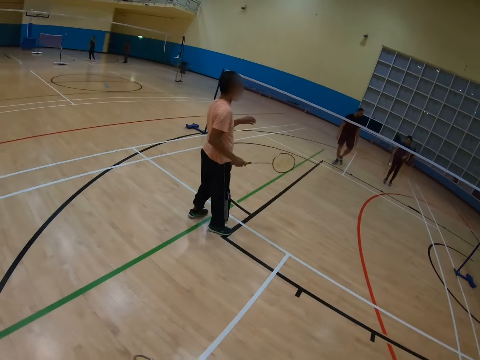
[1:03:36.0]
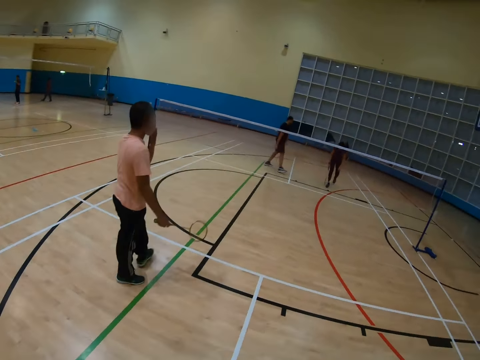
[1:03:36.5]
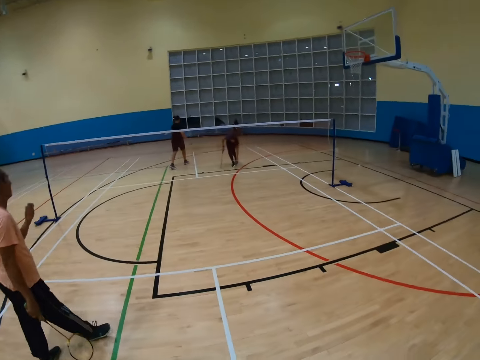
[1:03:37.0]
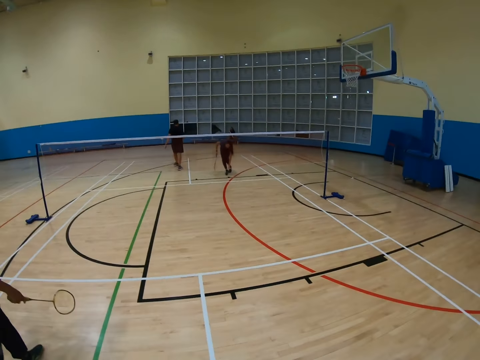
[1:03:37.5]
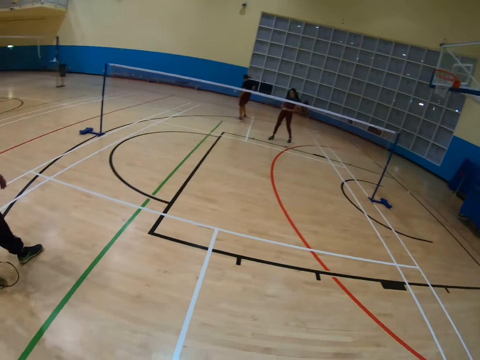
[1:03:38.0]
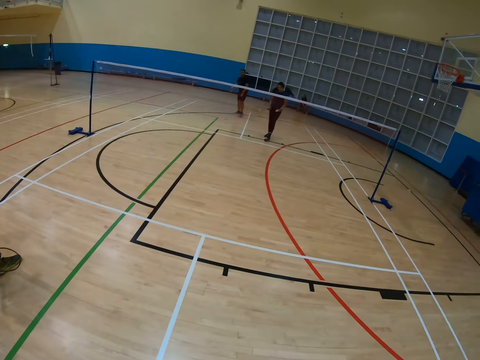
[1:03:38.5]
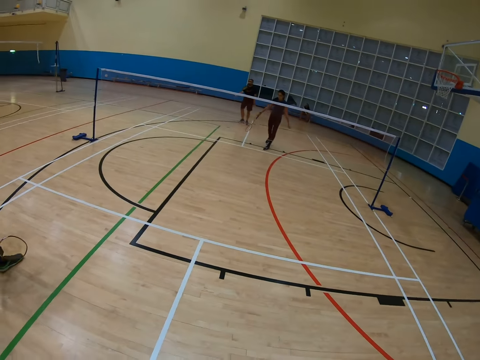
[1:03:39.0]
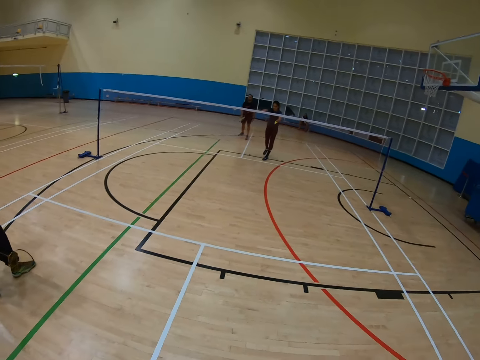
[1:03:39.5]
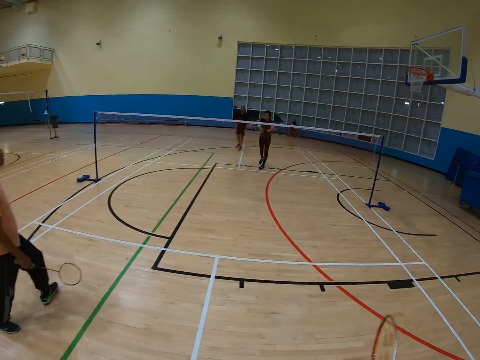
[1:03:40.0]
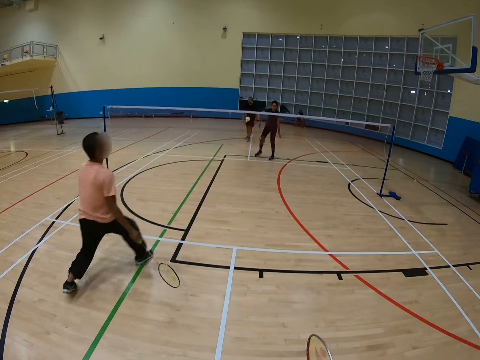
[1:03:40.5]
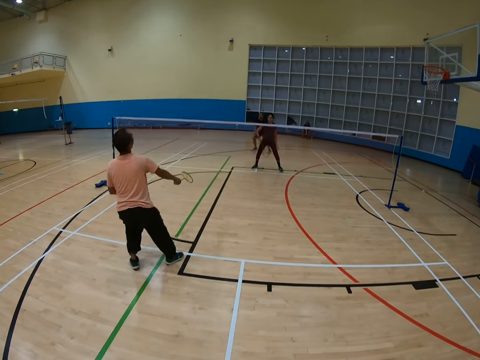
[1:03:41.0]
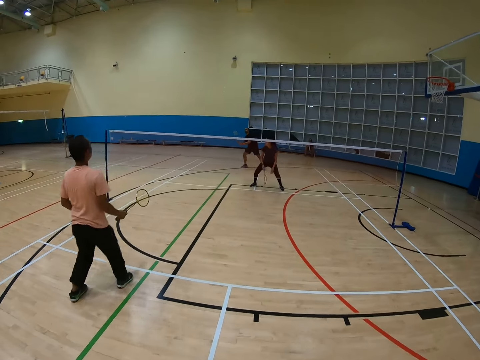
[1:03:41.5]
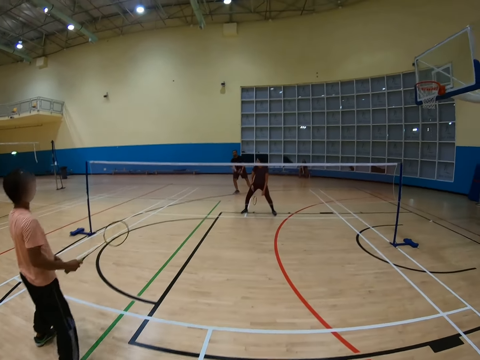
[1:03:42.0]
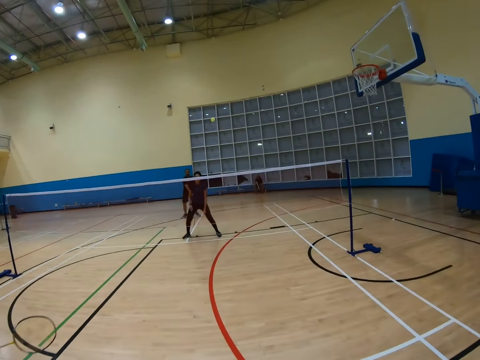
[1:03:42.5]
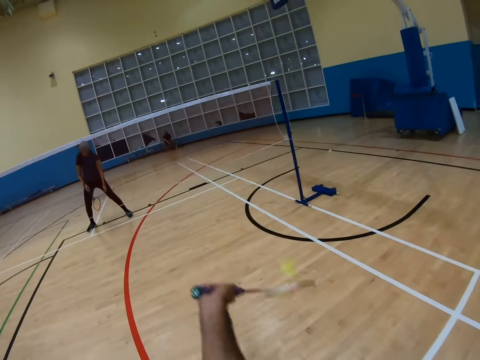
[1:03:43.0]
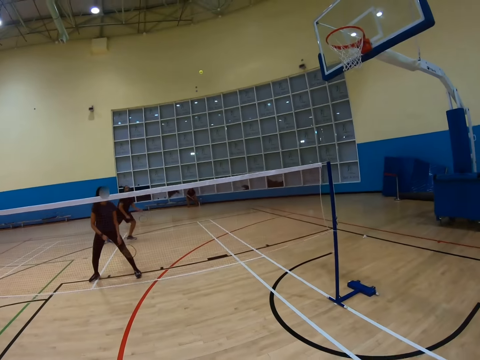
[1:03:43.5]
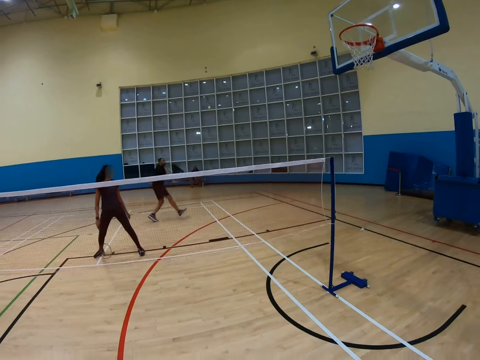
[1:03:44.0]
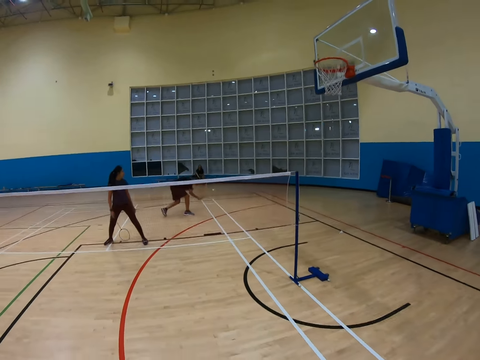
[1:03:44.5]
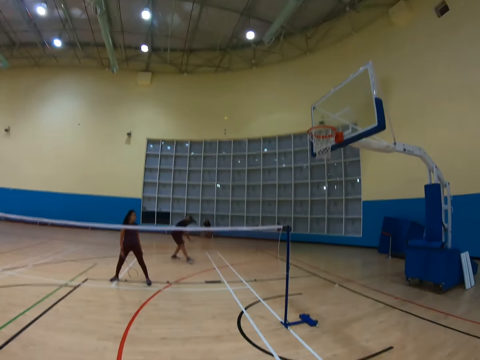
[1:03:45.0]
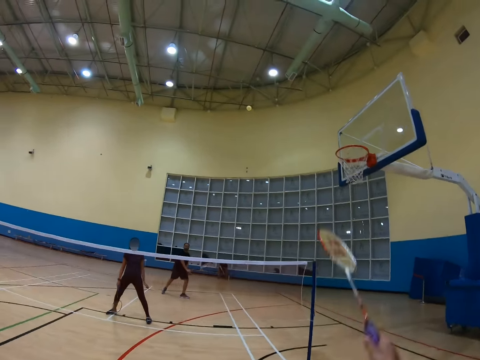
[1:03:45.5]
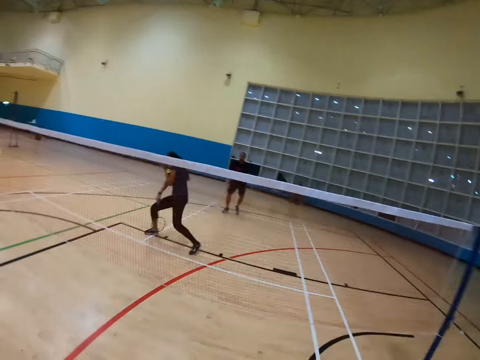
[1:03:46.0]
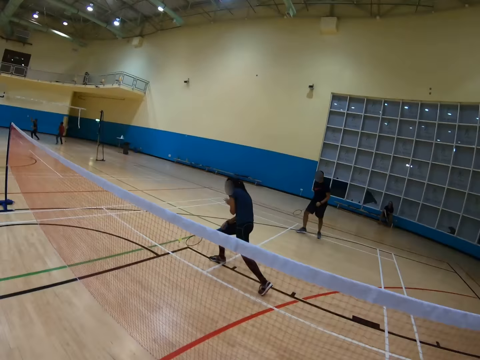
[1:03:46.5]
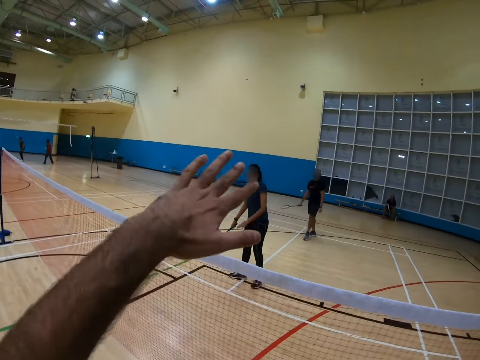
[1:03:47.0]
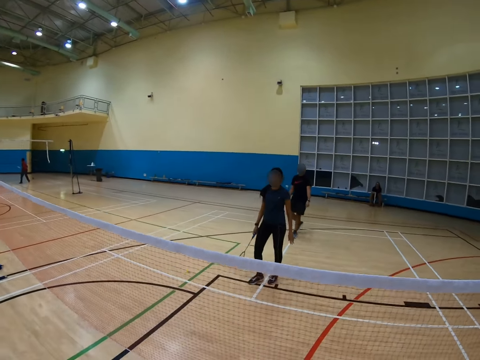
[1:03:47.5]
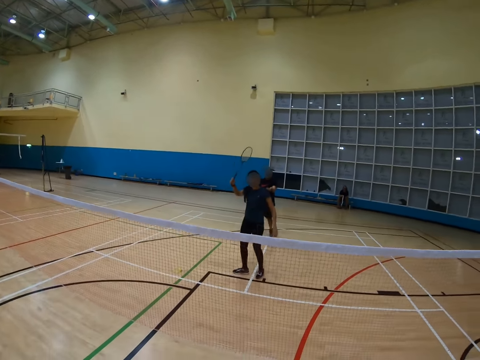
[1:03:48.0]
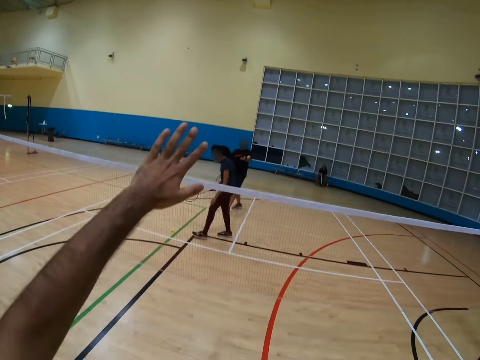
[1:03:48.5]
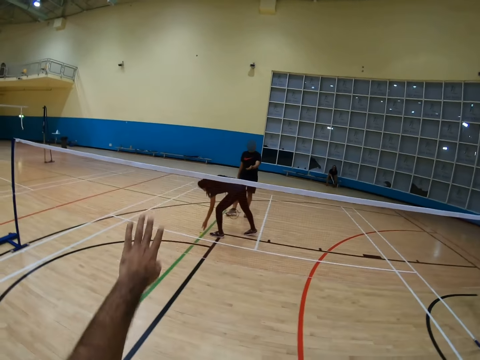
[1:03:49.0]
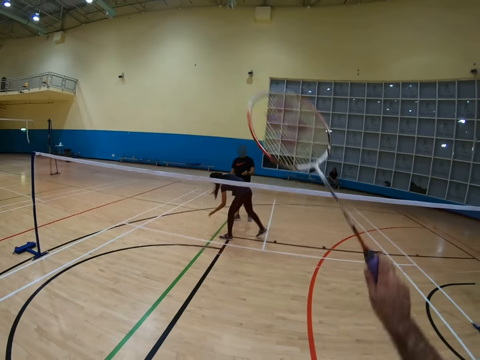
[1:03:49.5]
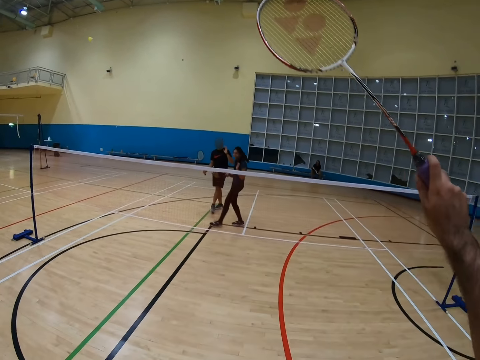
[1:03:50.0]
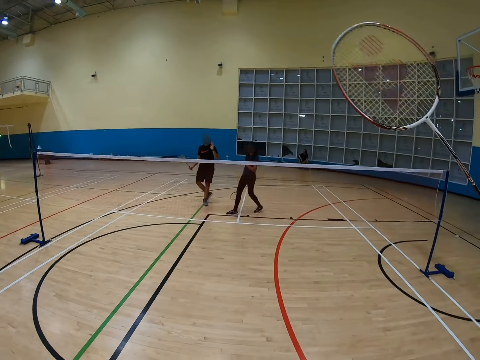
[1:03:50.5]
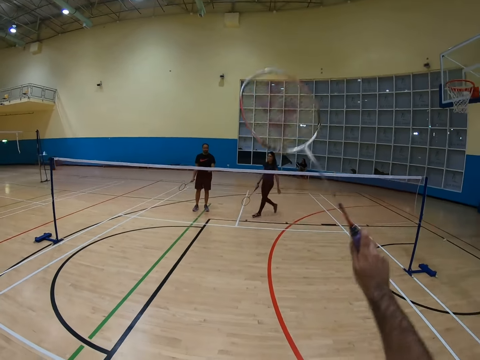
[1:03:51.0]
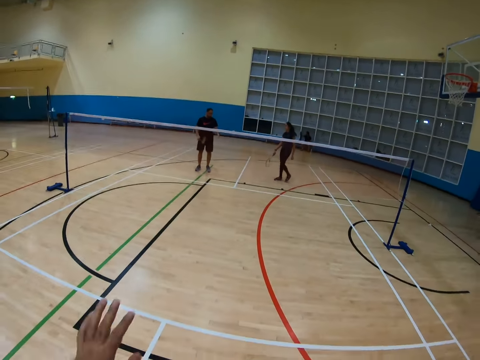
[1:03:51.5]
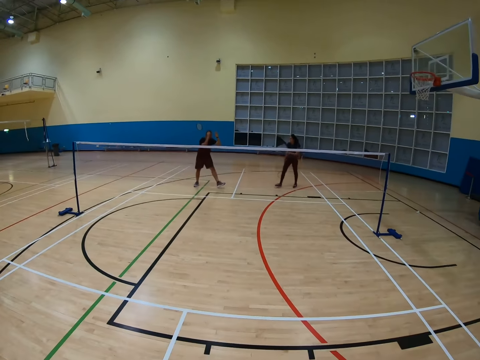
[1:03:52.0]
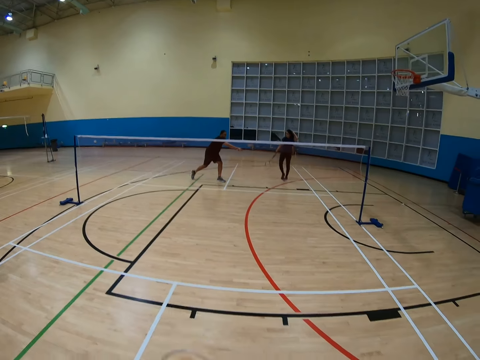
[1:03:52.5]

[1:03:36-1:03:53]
The camera wearer turns to the side. A man holds a racket, moves around, and holds the racket. Another man hits a shuttlecock with a racket. The camera wearer turns to the side. They hit the shuttlecock with a racket. The other man moves around. The camera wearer hits the shuttlecock with the racket and raises a hand. A third man holds a racket. The camera wearer raises a hand. They hold the racket and turn around.

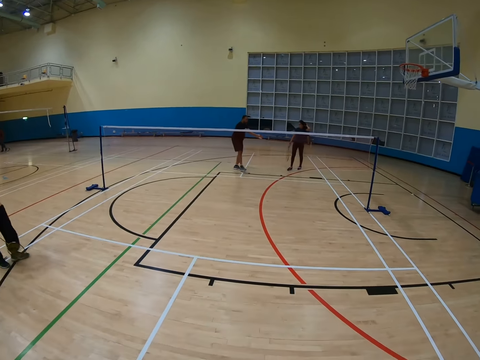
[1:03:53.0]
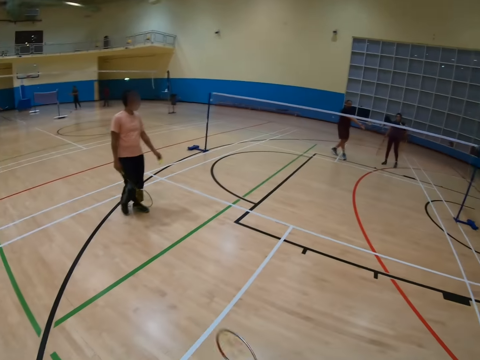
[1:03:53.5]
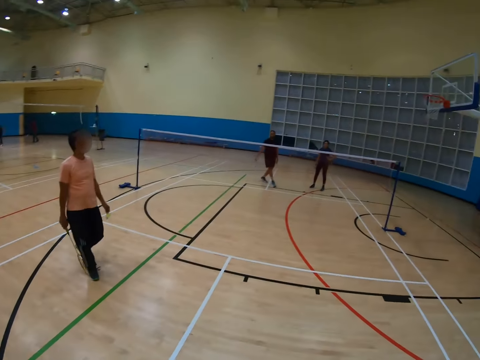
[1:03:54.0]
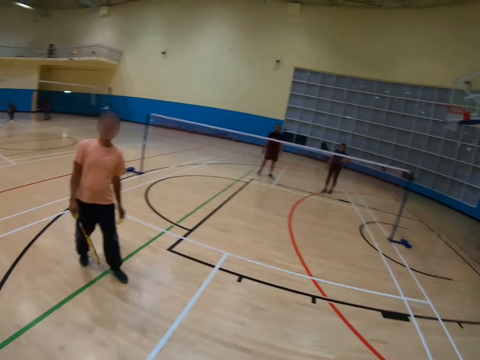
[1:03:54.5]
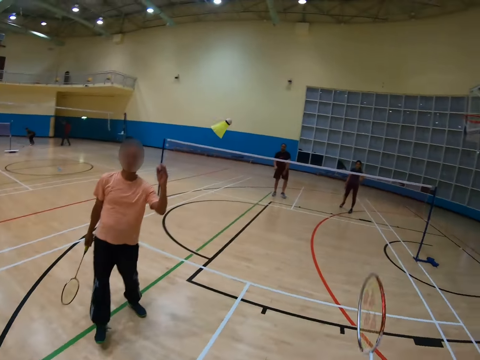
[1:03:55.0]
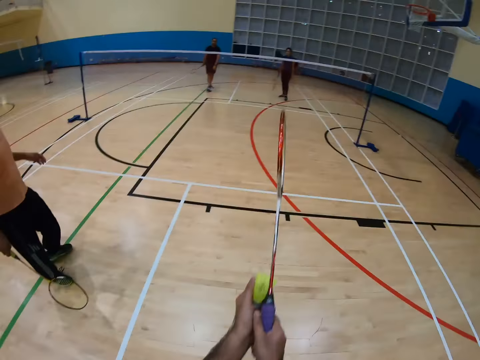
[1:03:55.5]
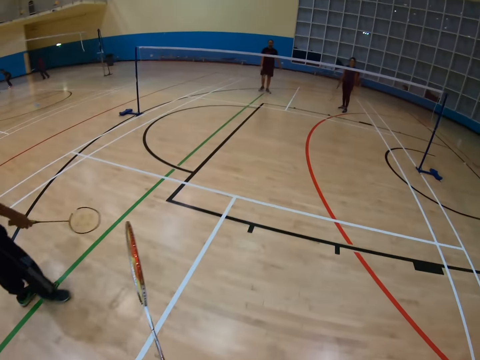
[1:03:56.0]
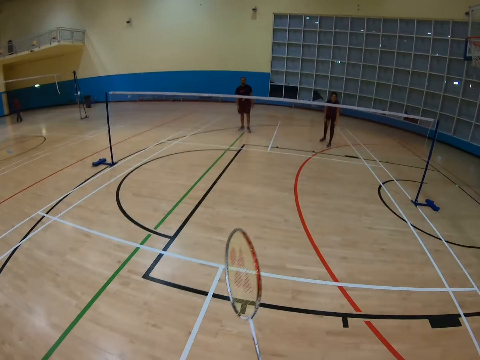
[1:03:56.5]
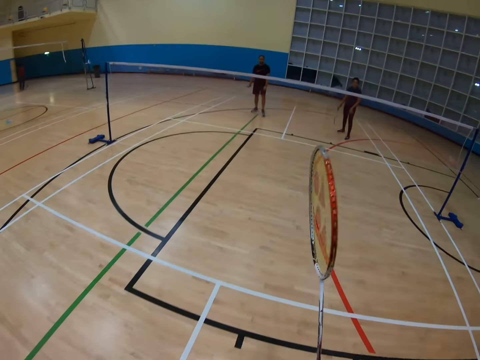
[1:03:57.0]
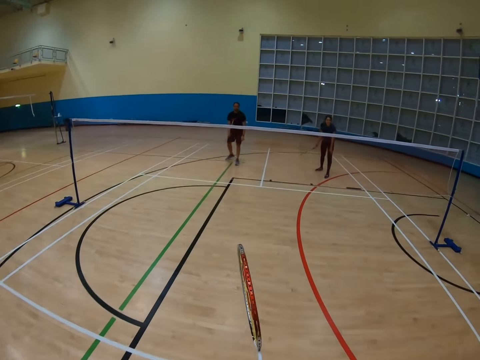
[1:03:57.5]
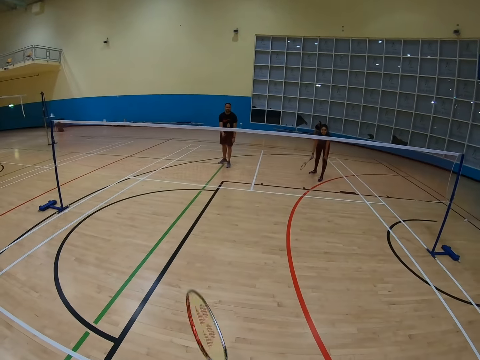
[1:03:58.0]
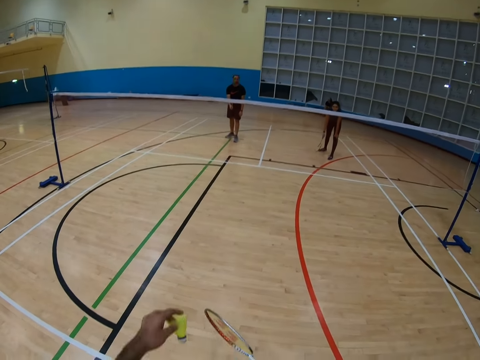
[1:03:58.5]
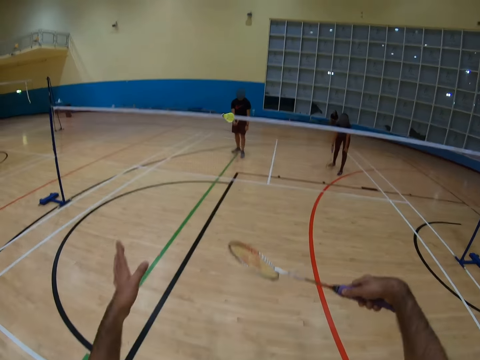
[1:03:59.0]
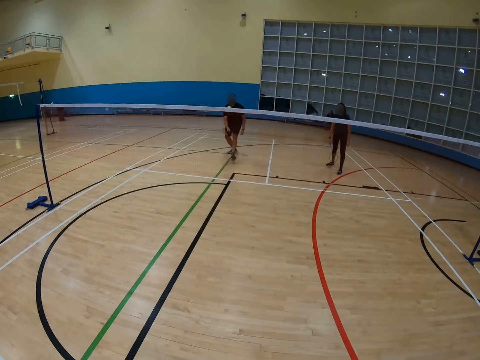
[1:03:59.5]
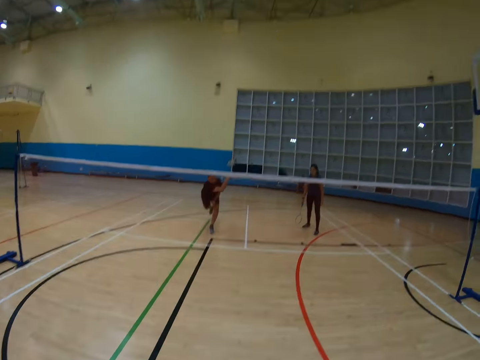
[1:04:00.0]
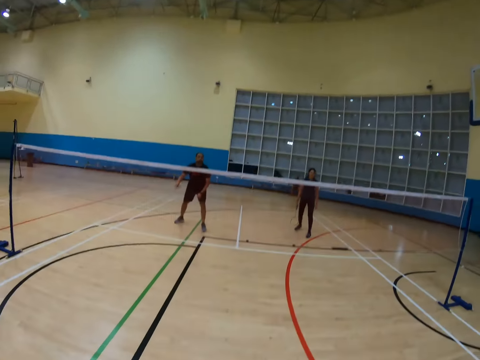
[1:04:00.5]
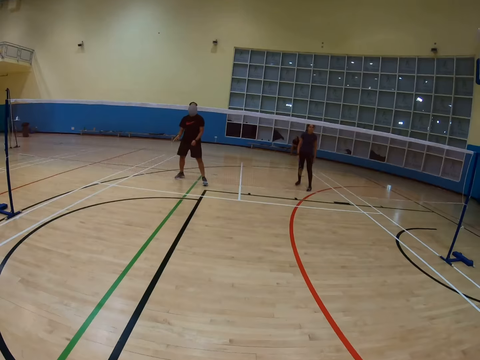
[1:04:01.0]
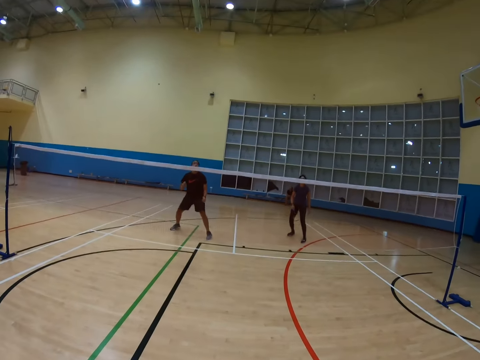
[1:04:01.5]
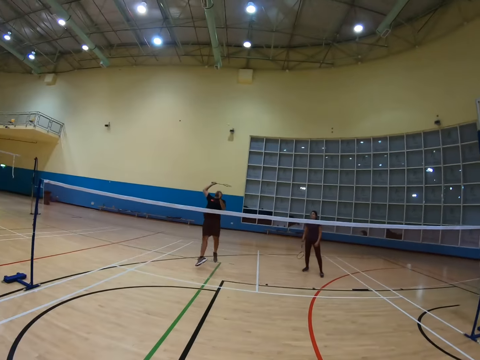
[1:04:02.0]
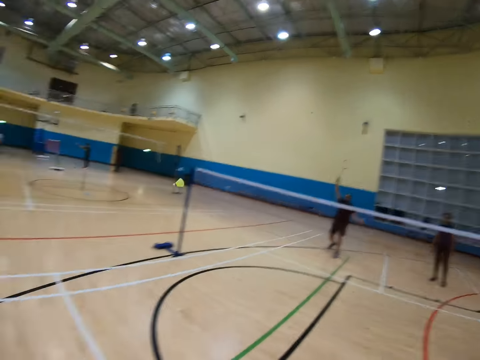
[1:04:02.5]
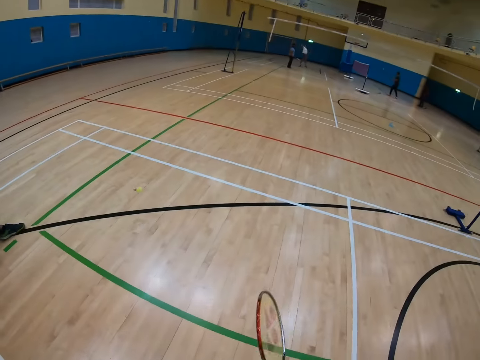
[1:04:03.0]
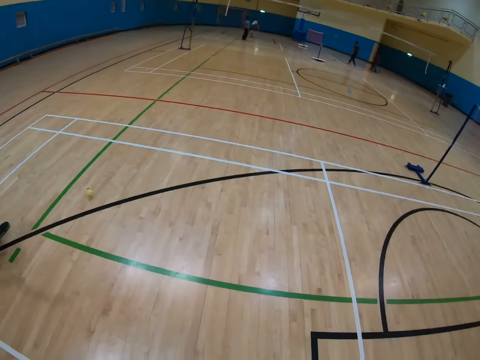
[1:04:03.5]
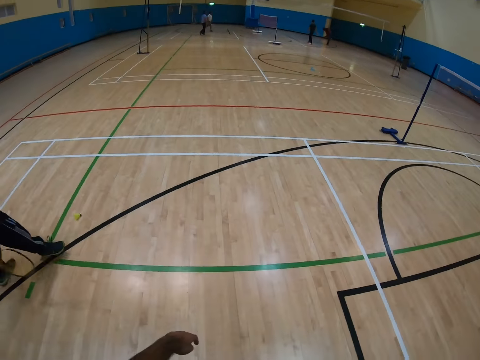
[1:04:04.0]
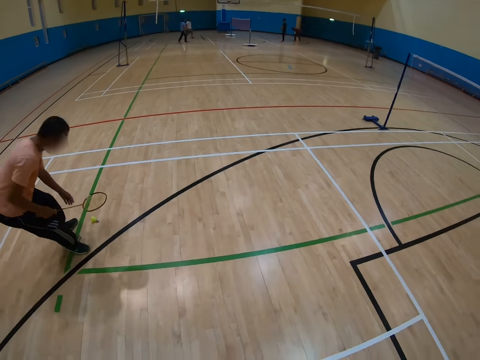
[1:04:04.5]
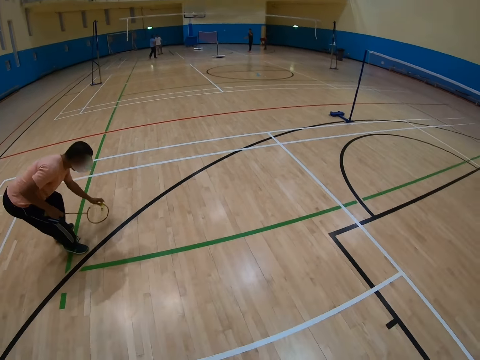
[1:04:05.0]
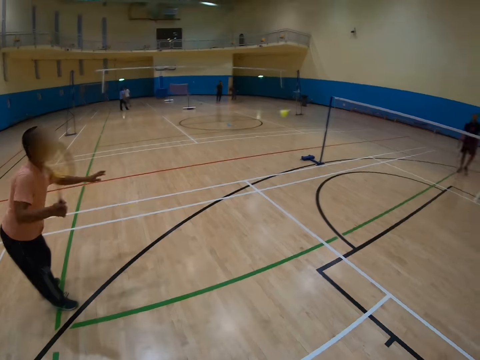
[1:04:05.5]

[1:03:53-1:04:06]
A man holds a racket. The camera wearer turns around. The man walks around and throws a shuttlecock. The camera wearer holds a racket. The man gives the camera wearer the shuttle. The camera wearer hits the shuttlecock with the racket. Another man hits the shuttlecock with a racket, holds the racket, and hits the shuttlecock with the racket. The camera wearer holds the racket. The first man holds a racket and bends down.
